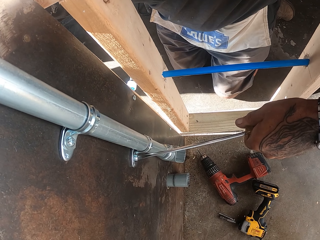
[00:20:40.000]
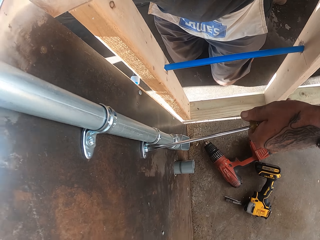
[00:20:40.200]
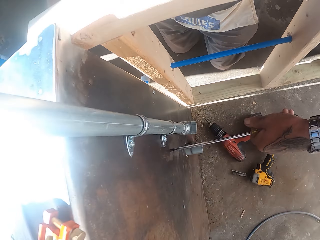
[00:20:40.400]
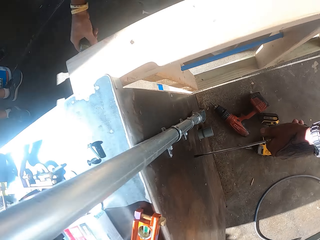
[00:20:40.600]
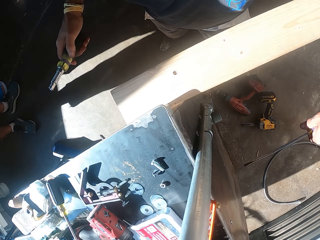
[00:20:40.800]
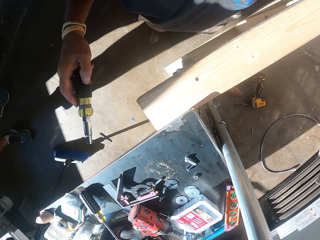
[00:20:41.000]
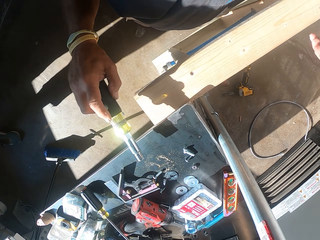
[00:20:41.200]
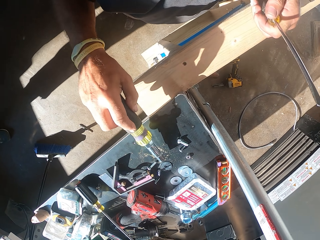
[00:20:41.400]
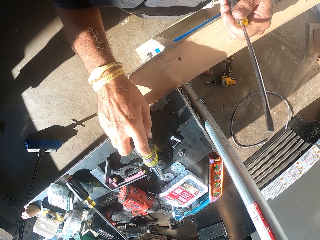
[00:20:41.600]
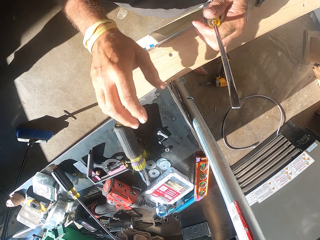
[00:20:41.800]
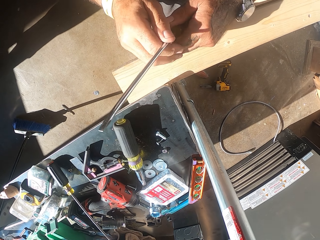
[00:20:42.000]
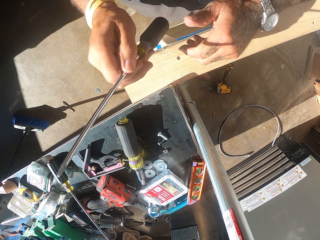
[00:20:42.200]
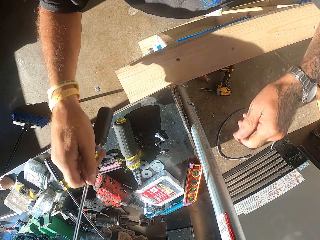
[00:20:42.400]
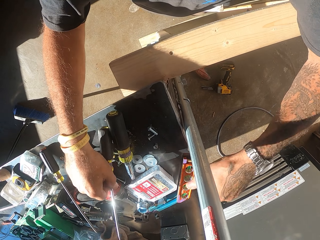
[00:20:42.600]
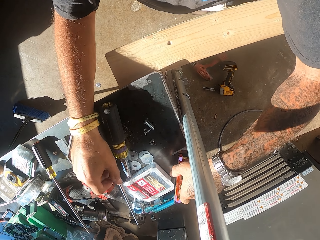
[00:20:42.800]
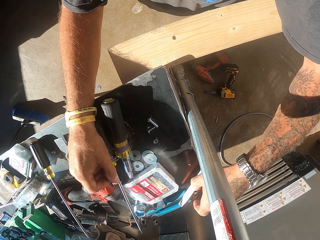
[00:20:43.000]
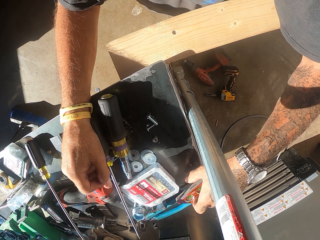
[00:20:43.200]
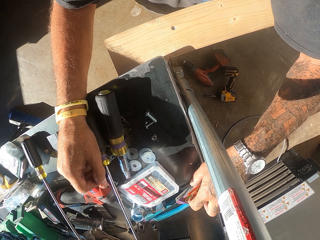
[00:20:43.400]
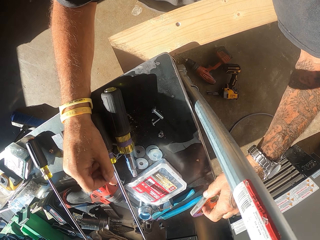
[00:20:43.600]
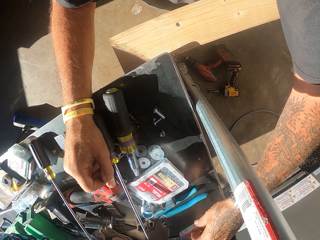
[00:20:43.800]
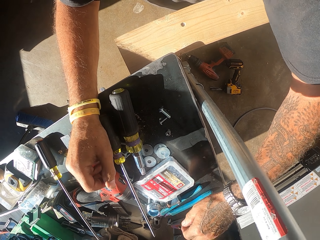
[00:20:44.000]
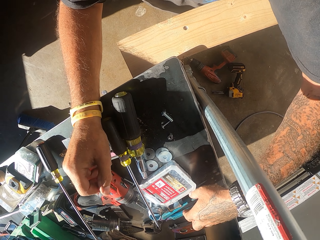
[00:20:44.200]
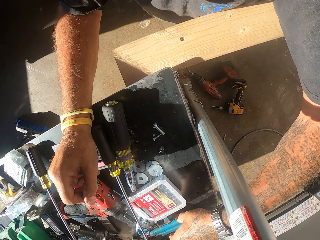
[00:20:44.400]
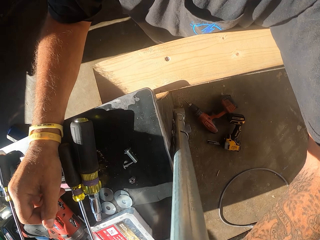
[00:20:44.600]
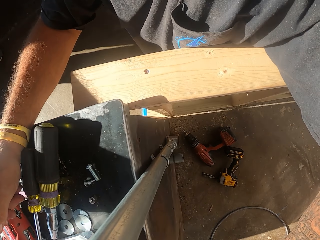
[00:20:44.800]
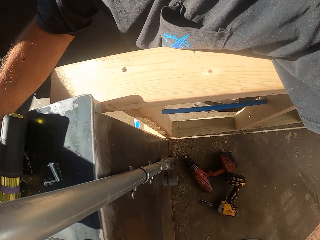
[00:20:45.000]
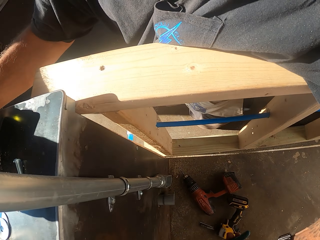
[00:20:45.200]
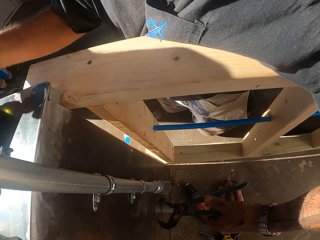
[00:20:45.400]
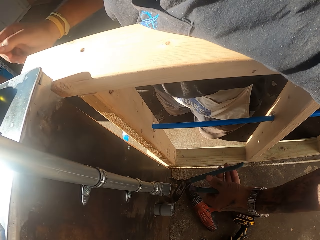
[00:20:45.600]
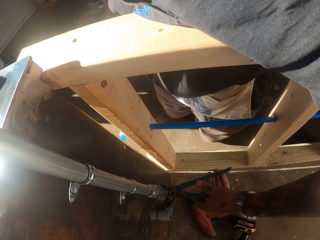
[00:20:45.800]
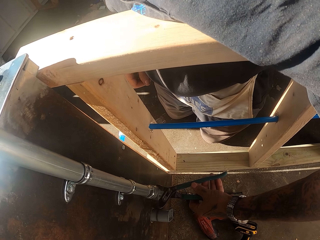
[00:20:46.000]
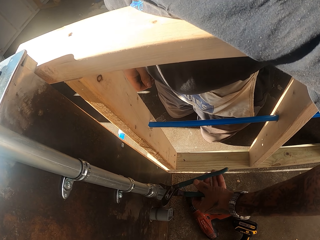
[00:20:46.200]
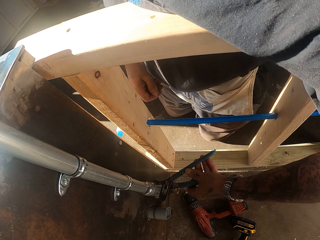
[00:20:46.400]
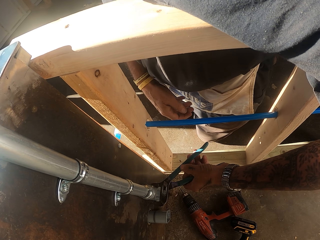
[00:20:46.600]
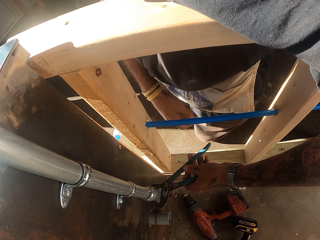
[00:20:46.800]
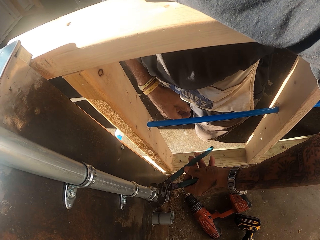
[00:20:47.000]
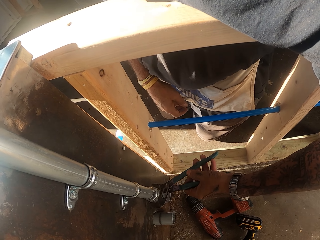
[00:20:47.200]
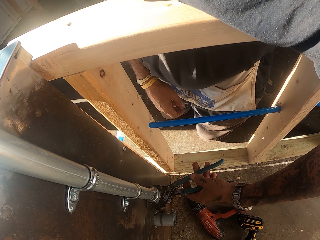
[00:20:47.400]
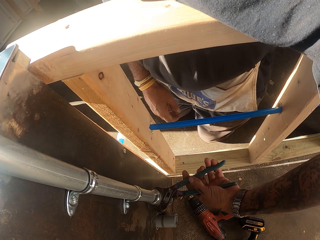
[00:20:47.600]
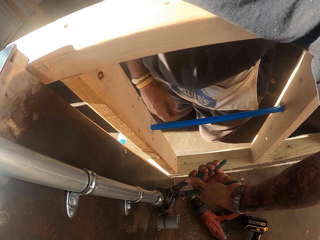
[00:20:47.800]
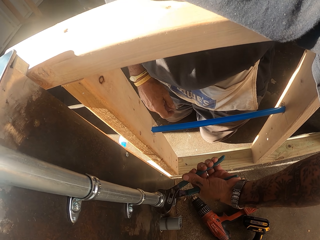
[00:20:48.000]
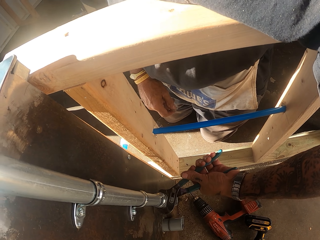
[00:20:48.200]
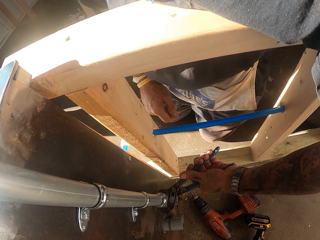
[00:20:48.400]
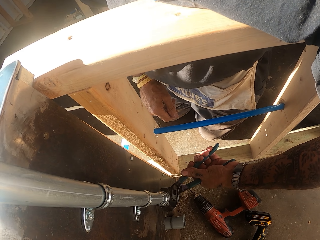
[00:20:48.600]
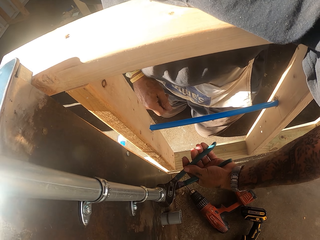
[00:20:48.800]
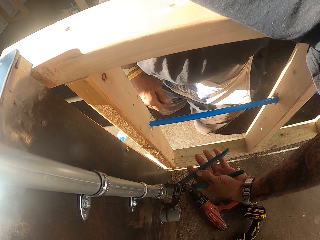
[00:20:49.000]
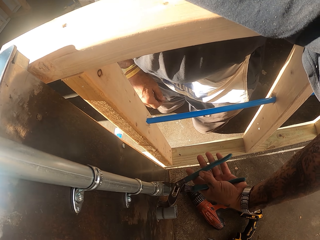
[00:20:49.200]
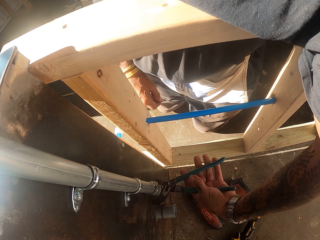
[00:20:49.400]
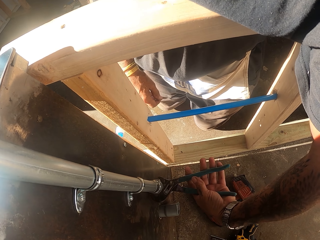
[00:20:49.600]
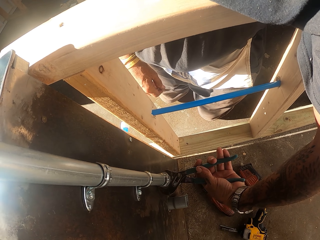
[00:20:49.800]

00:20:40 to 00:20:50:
The camera wearer puts the electric screwdriver on the counter. They put the screwdriver on the counter. They arrange the counter. They pick up pliers and adjust metal clamps with the pliers. They hold the pliers.

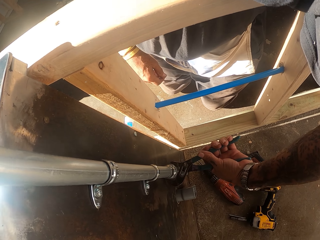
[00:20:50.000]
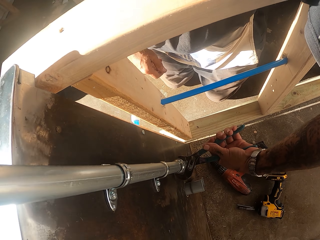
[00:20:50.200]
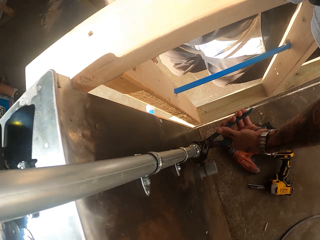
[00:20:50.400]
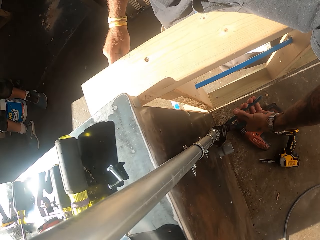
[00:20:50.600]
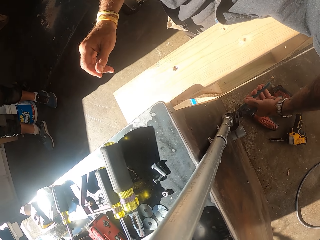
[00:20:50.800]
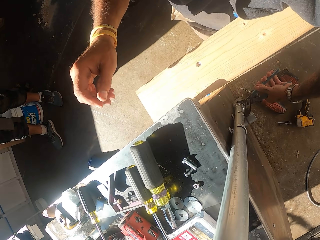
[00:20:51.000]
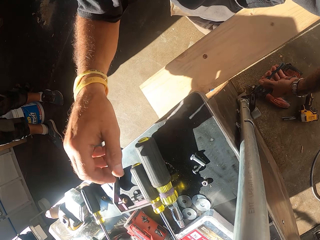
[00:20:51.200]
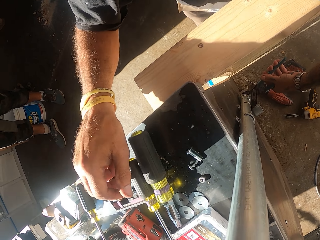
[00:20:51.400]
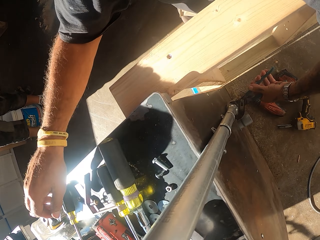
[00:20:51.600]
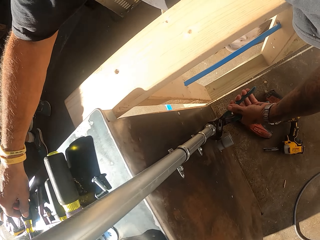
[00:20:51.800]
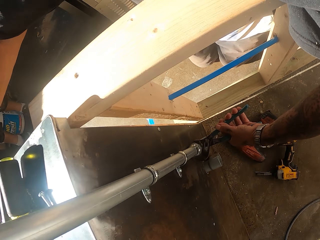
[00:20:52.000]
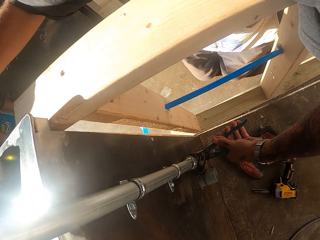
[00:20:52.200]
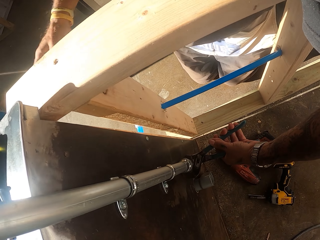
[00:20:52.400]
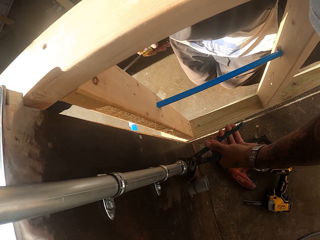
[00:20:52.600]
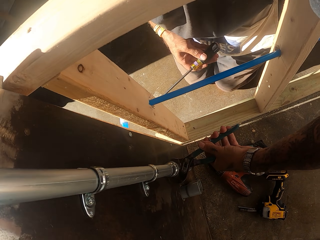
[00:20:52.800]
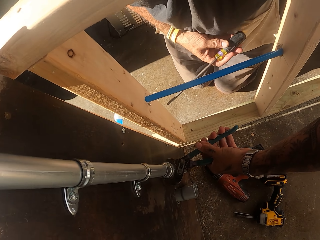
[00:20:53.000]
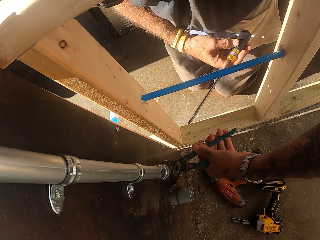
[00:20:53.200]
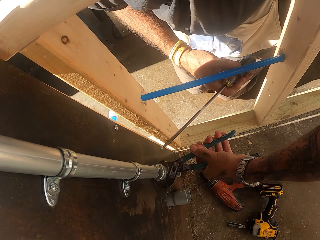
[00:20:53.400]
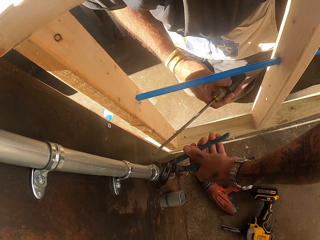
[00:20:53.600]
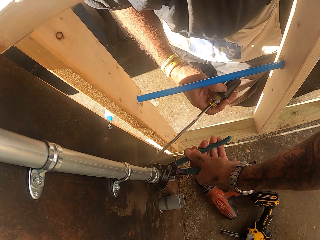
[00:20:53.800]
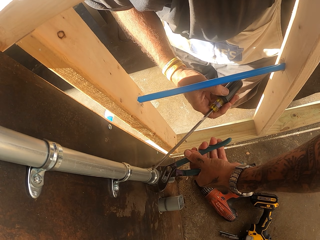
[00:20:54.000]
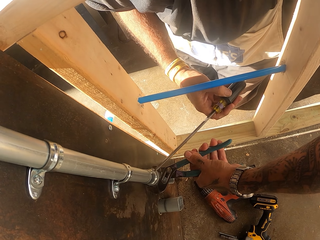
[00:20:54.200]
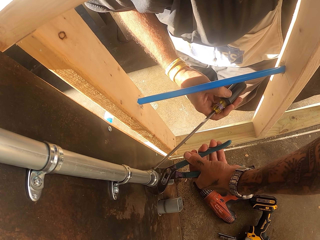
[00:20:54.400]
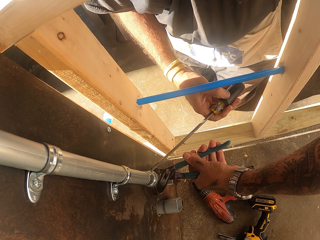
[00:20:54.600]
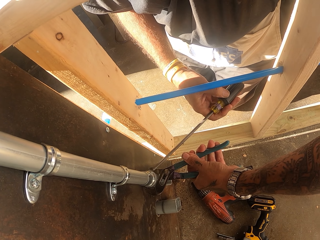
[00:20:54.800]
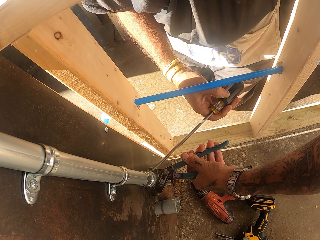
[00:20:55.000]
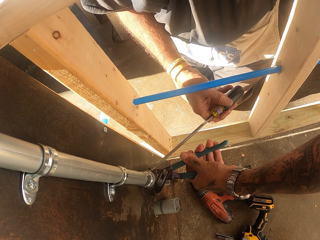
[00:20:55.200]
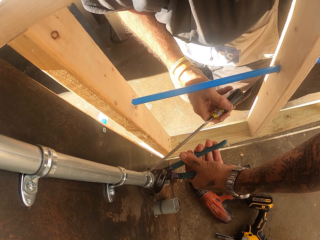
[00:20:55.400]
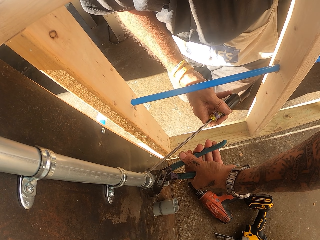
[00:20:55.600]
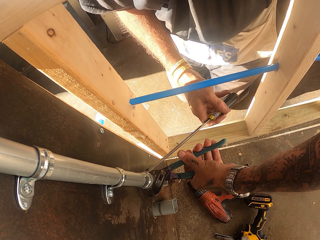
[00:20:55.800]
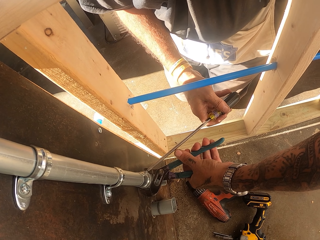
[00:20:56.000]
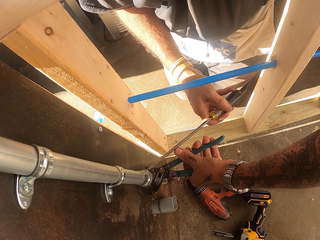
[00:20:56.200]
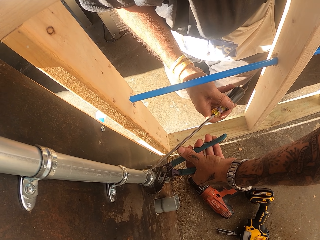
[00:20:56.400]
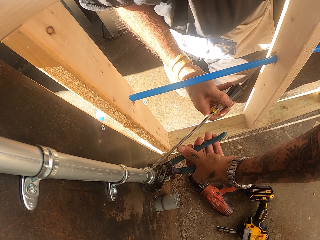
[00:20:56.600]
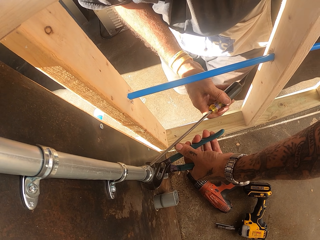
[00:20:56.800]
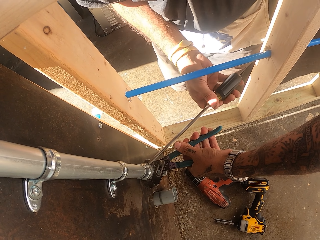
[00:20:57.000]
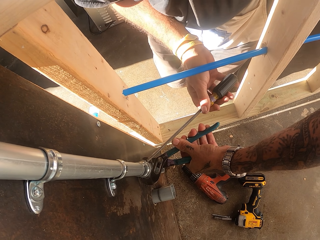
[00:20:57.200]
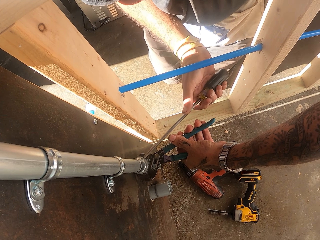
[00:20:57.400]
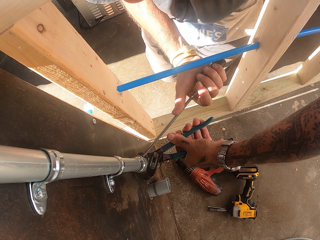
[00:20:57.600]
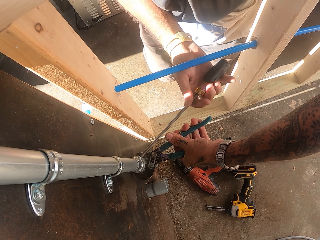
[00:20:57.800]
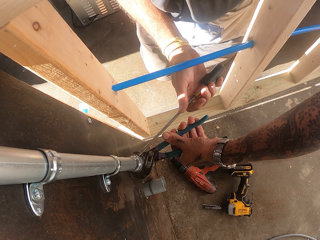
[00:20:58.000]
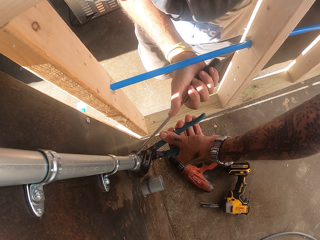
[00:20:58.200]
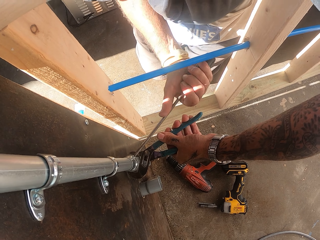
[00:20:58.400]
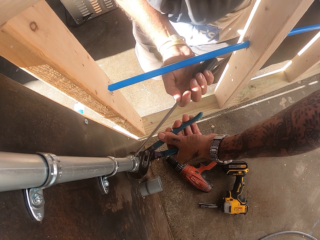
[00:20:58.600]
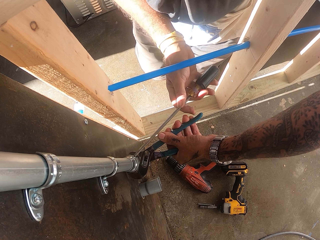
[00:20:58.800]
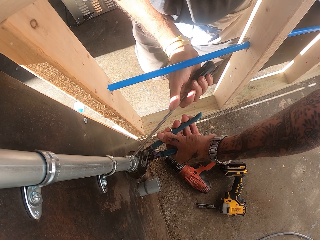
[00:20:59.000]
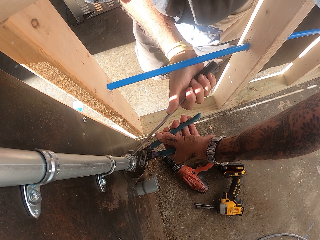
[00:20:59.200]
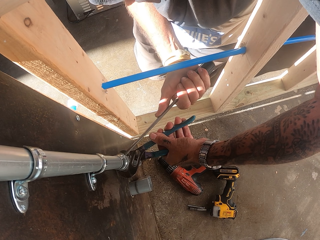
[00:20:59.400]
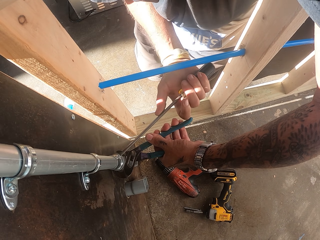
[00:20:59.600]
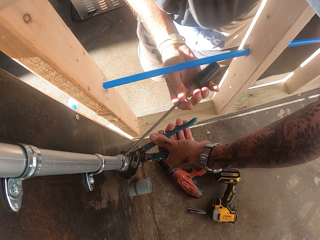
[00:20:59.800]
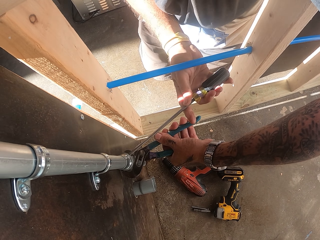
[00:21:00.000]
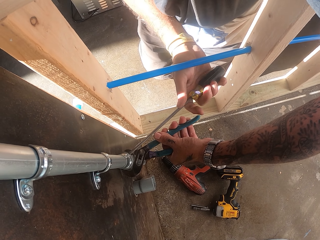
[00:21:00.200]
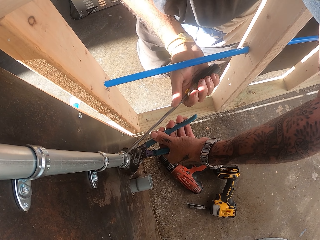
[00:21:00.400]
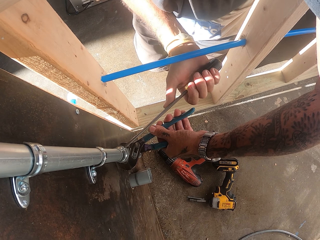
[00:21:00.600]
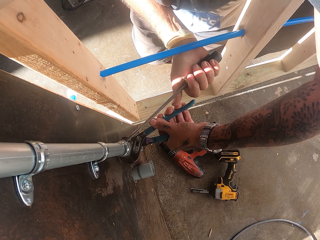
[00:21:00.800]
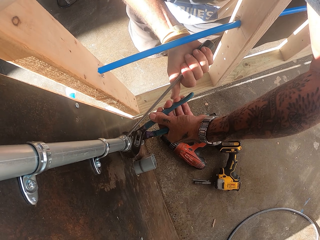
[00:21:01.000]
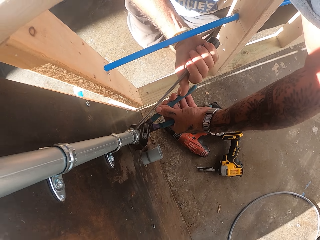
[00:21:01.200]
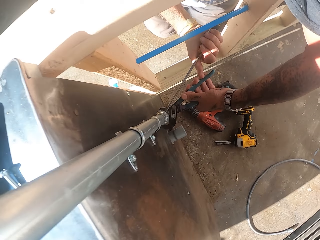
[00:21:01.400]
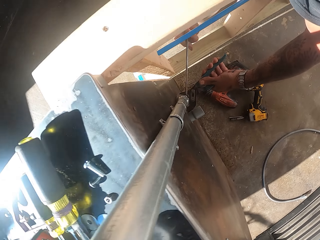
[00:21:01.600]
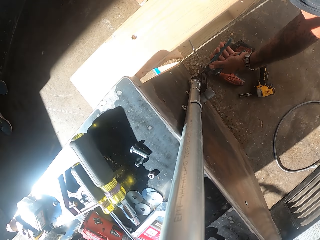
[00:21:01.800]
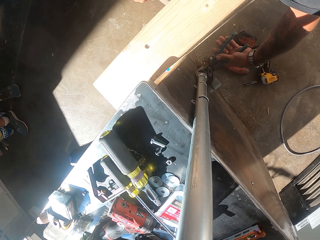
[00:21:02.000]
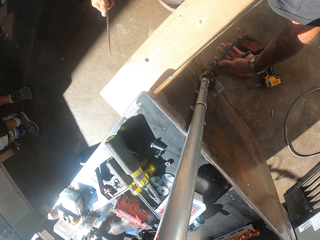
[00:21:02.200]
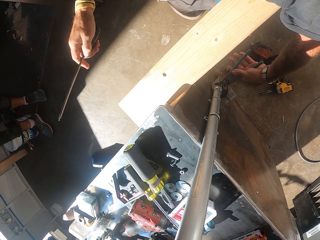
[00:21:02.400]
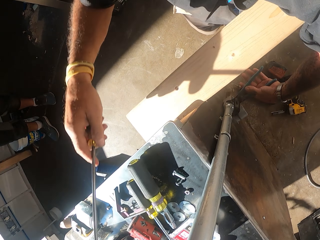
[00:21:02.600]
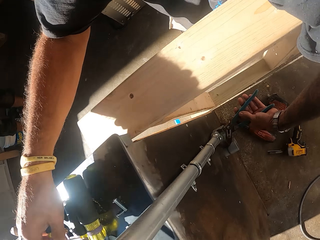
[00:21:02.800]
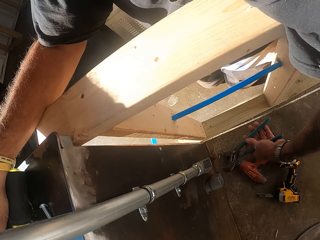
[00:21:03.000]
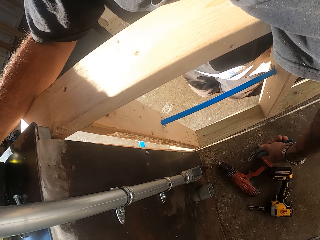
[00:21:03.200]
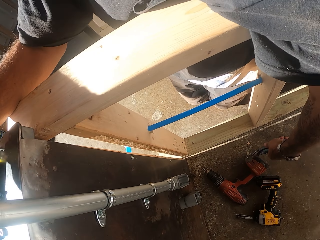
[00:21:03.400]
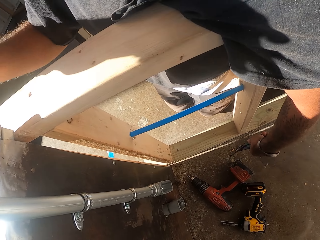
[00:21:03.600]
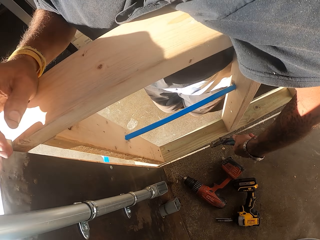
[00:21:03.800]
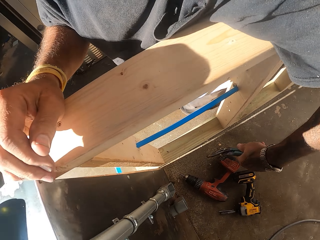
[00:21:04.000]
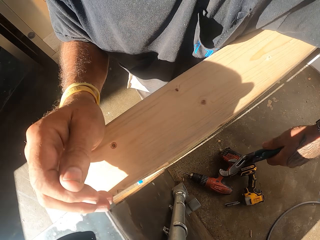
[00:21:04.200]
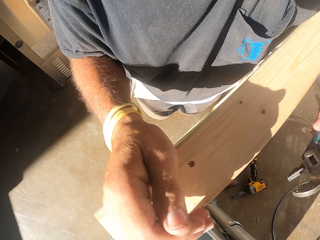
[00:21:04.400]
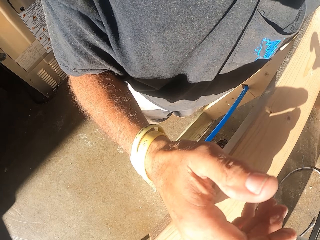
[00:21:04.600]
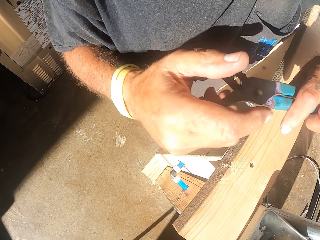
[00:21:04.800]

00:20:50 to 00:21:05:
The camera wearer adjusts nuts. They pick up the screwdriver and hold the screwdriver. They adjust the nuts. They tighten the bolt with the screwdriver. They put the screwdriver on the counter.
